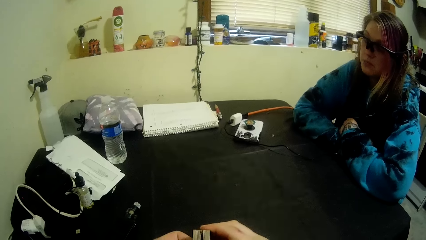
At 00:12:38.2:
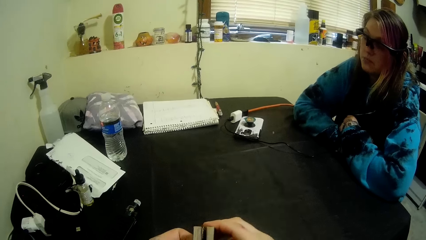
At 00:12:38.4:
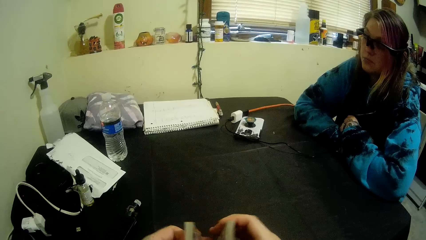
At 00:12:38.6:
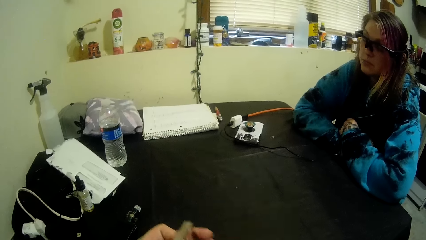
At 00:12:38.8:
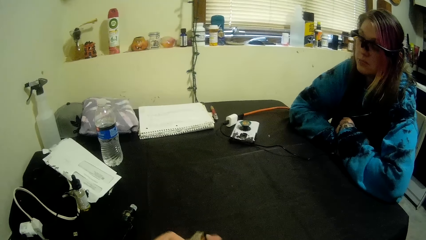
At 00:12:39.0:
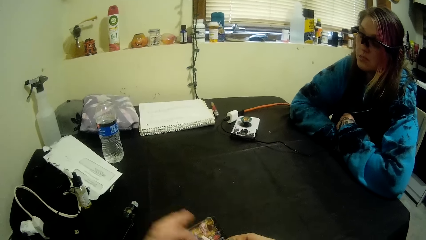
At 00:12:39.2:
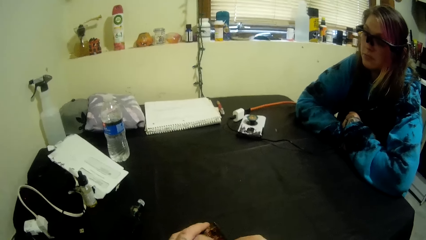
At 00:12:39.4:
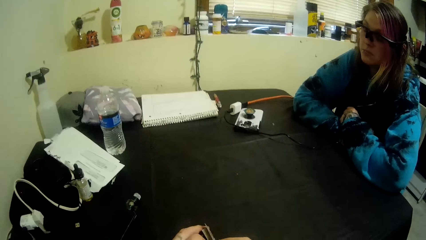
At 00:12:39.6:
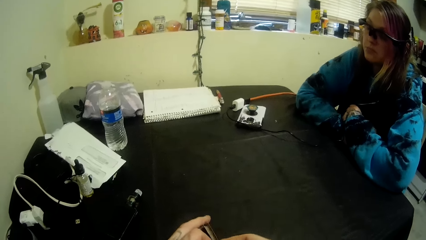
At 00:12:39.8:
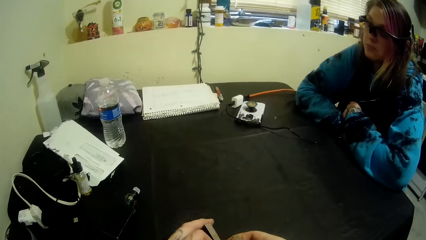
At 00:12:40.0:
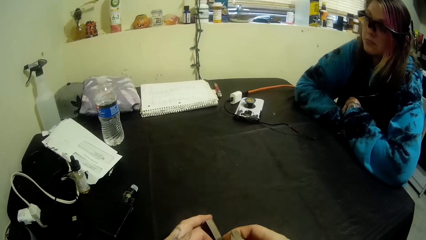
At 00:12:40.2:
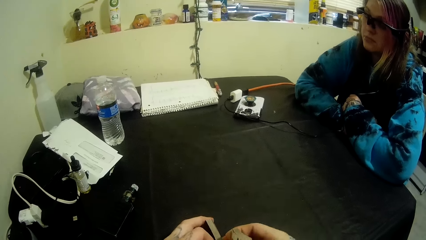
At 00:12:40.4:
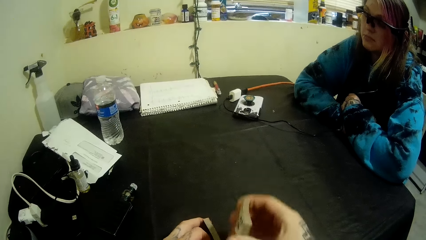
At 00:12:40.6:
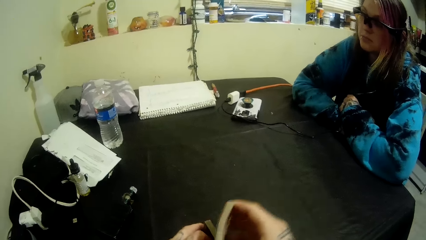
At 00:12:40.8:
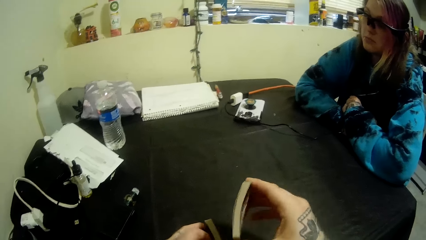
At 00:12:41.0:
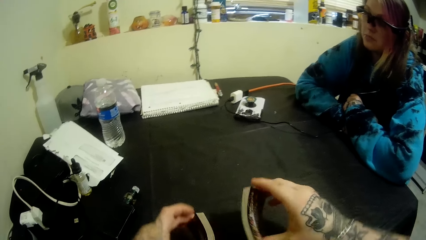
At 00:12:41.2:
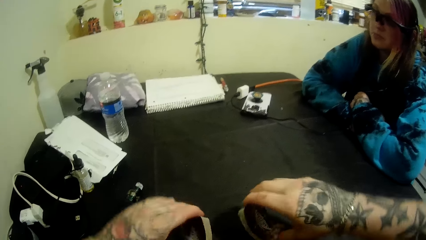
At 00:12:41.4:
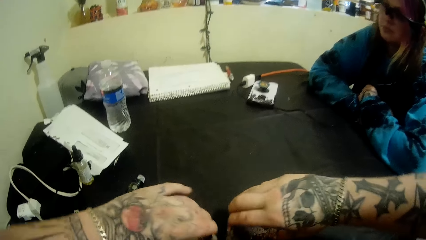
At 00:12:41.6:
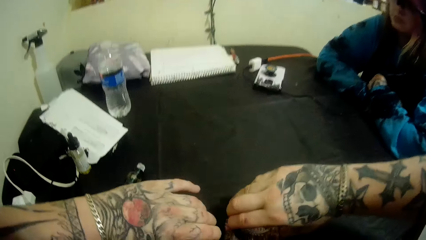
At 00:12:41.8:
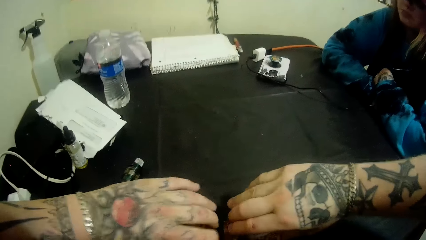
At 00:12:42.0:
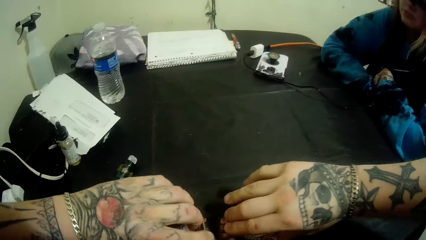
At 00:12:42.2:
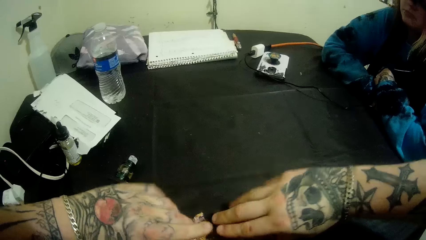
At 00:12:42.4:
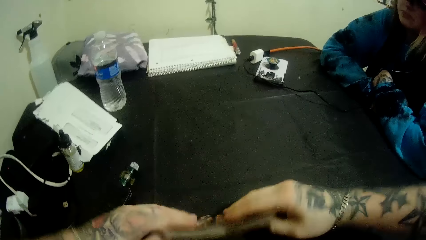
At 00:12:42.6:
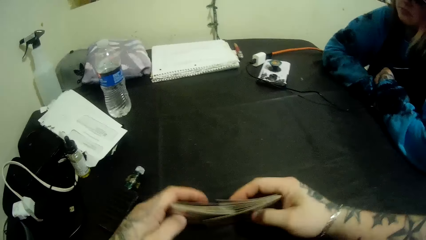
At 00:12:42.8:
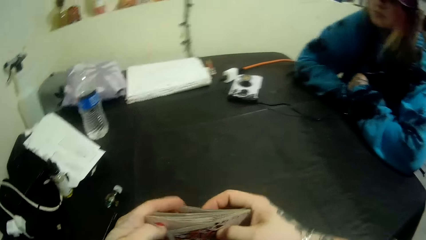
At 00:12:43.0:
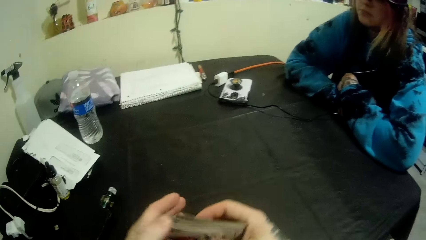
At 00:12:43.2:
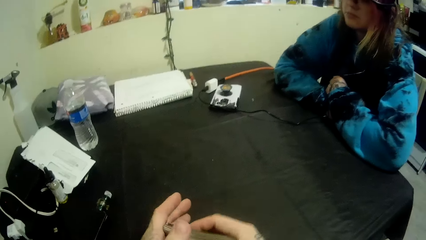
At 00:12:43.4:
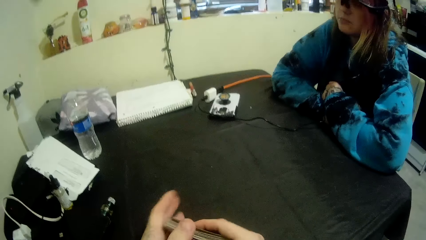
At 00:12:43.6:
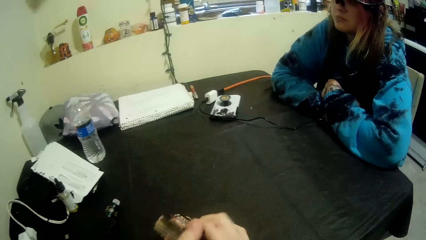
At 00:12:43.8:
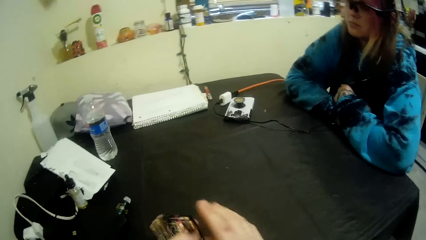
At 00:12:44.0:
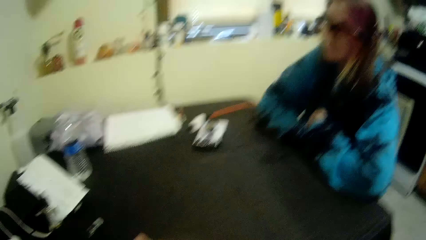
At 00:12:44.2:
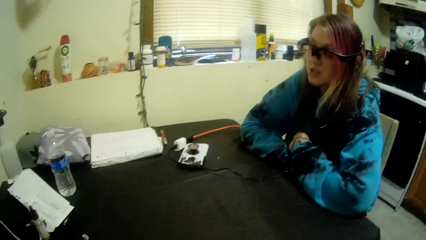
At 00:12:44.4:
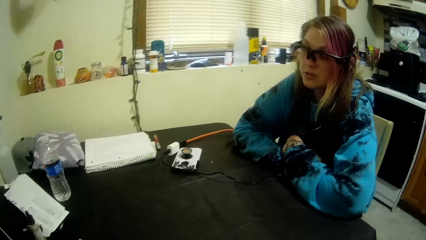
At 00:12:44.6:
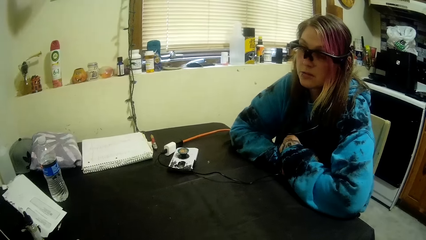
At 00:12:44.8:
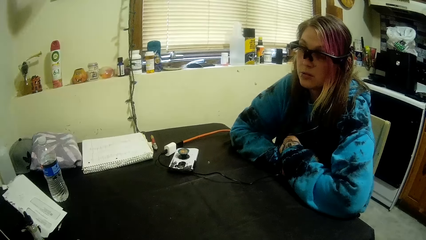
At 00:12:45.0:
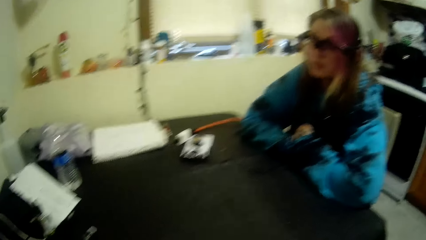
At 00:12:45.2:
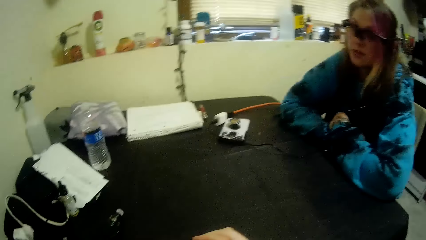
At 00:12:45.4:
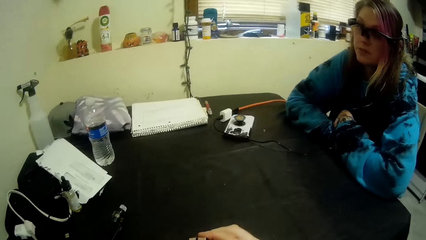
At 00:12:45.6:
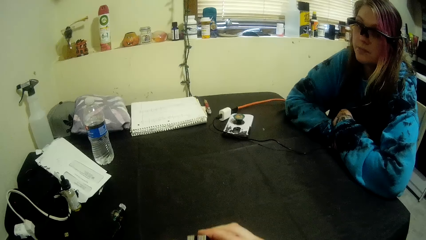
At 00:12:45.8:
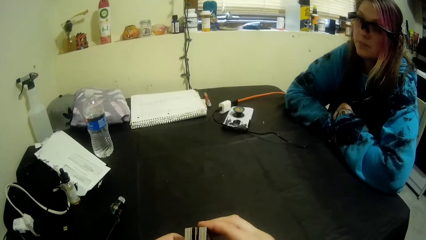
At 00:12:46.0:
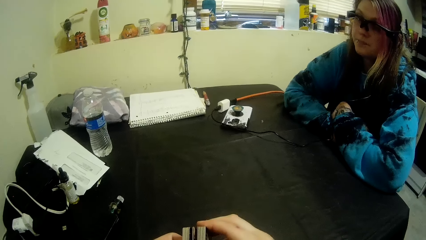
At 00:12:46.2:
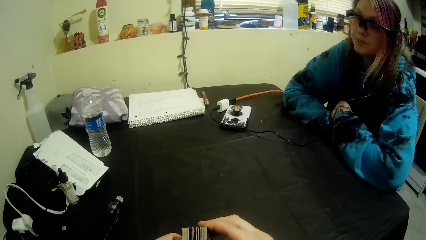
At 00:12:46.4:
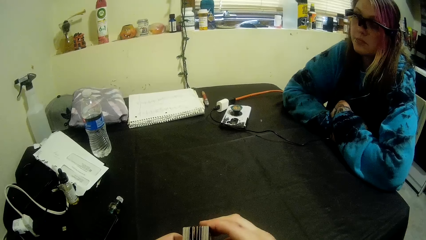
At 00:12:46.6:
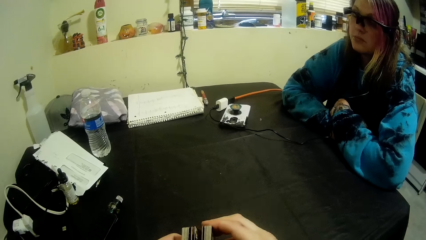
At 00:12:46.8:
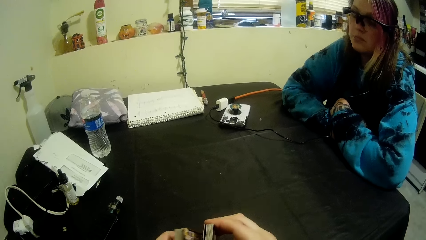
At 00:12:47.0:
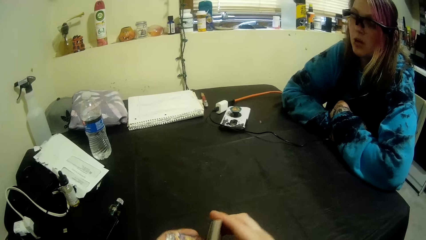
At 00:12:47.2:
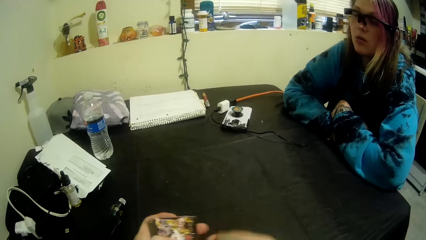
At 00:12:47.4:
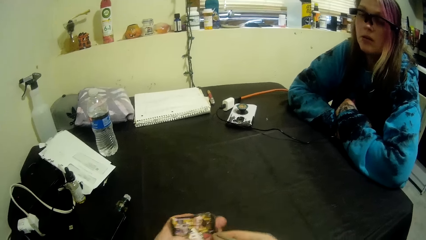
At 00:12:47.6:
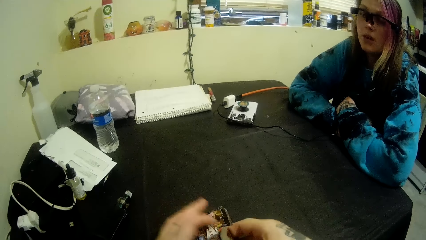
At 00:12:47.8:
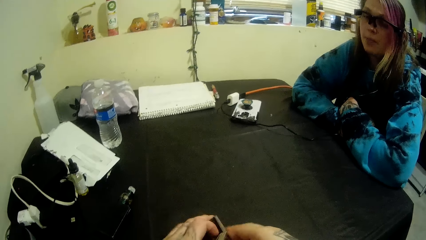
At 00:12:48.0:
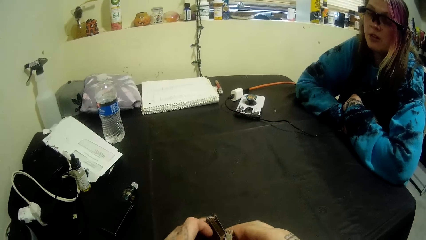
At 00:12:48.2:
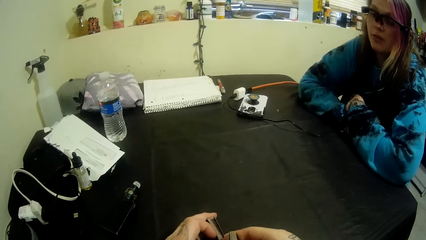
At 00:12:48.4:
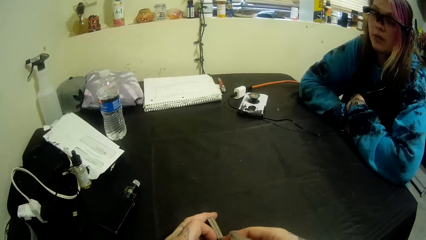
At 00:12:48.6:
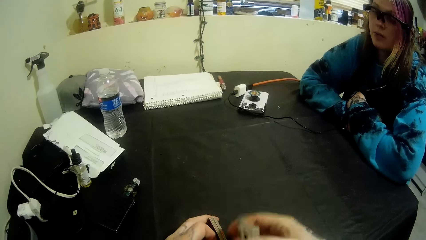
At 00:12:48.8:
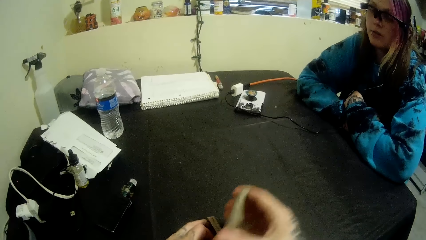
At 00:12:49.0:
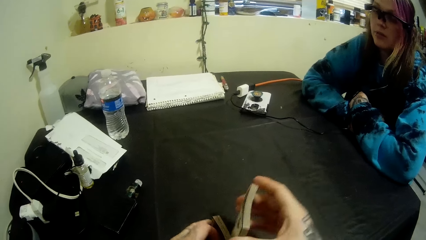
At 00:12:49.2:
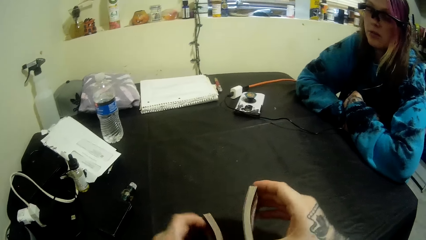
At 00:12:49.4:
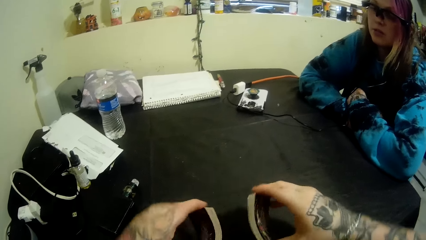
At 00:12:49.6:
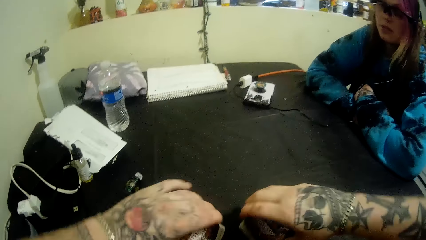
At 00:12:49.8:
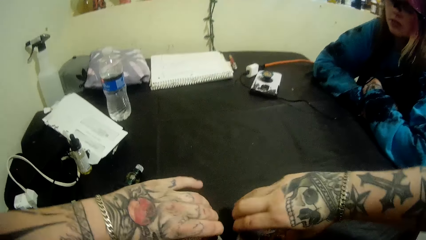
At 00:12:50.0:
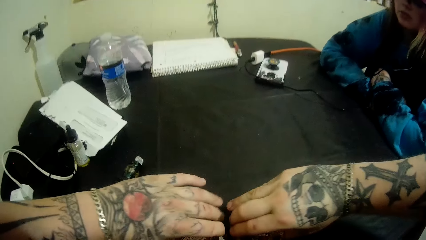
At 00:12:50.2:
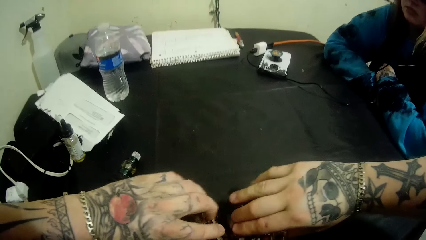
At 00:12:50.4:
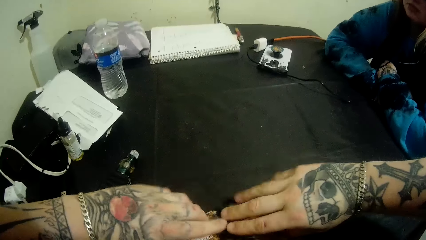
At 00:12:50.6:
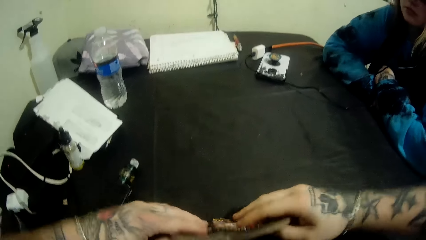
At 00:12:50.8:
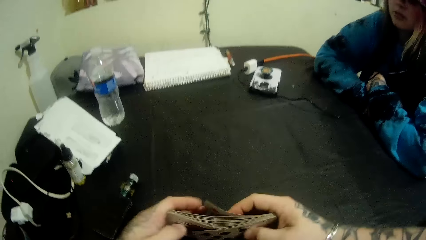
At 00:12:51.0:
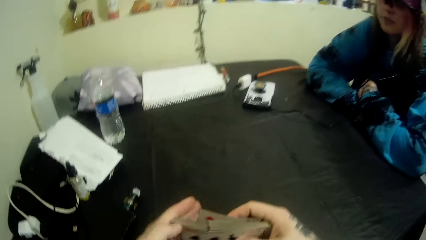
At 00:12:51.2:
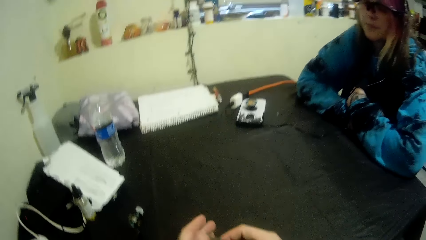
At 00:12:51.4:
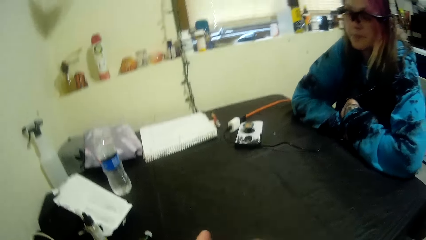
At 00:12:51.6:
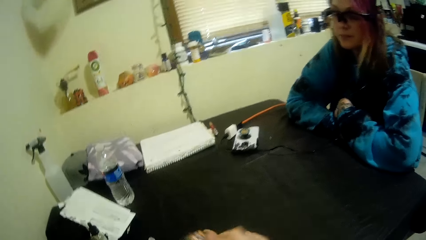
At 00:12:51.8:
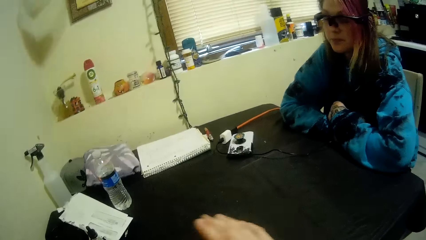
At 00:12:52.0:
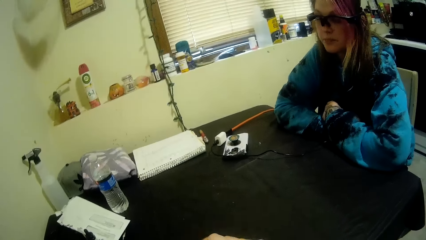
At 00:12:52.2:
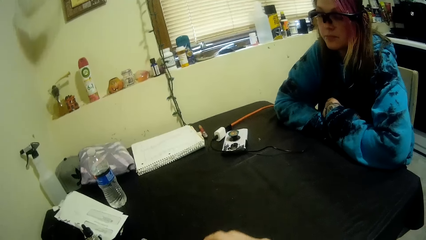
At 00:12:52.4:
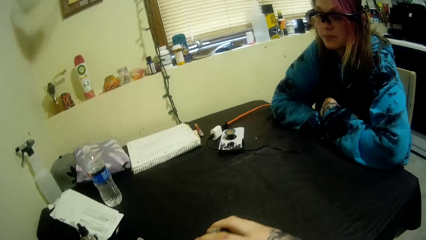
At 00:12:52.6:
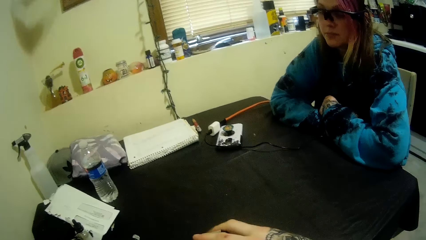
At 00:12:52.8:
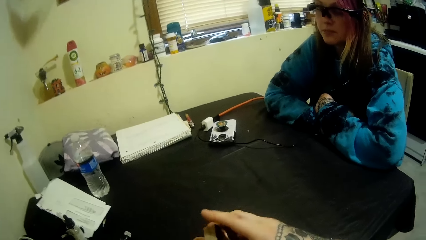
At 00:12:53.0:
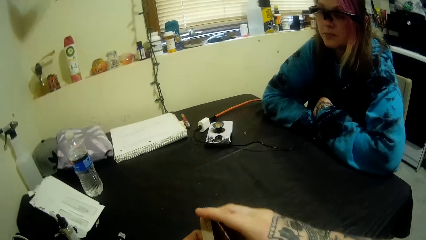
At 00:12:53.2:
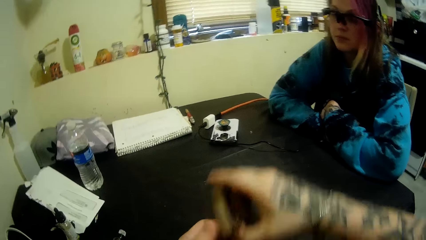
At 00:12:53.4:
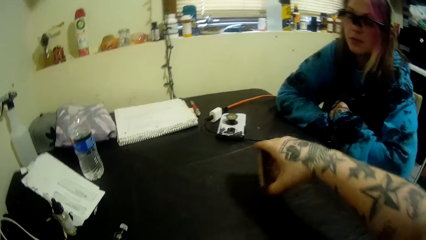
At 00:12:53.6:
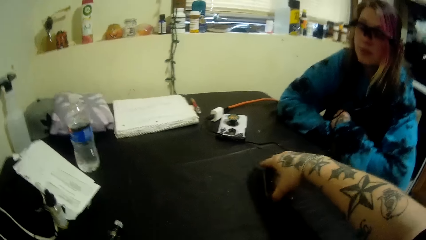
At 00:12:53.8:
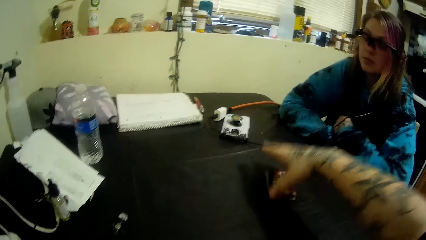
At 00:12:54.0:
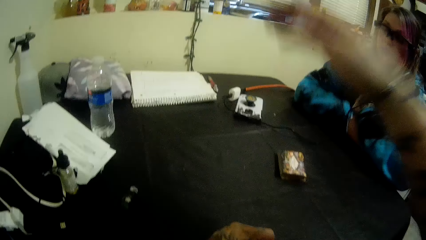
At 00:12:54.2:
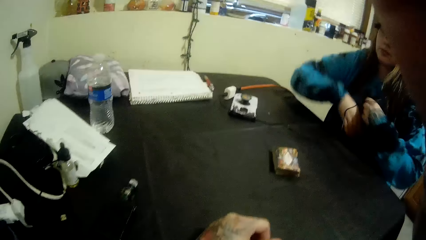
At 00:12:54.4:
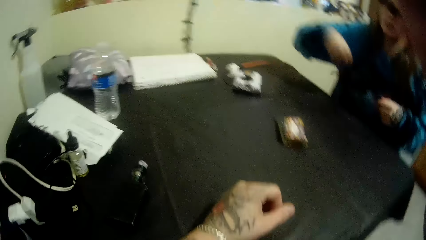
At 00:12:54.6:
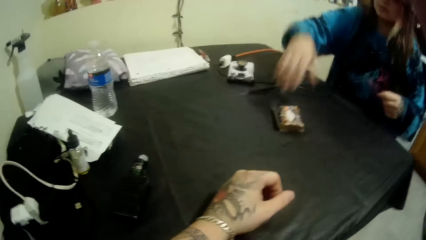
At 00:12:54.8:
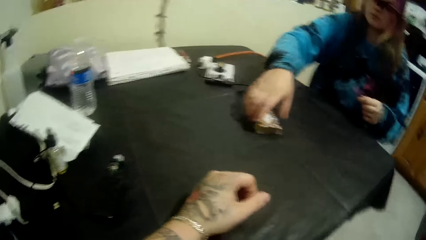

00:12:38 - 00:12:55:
The camera wearer shuffles cards. They look at a person. They shuffle cards. They place the cards in front of the person.
